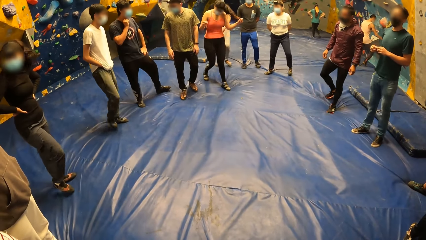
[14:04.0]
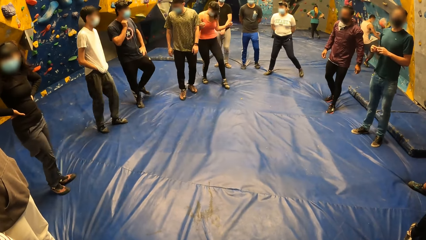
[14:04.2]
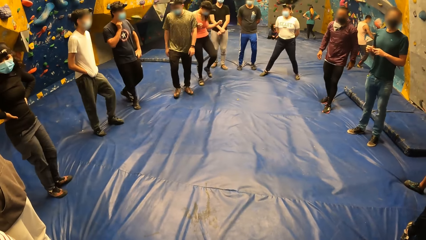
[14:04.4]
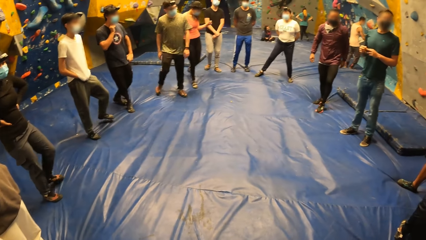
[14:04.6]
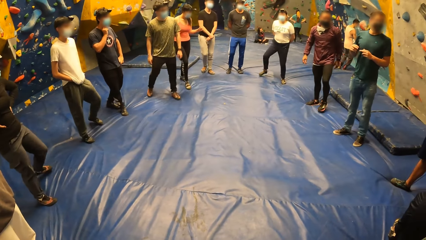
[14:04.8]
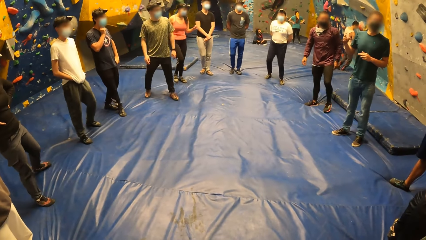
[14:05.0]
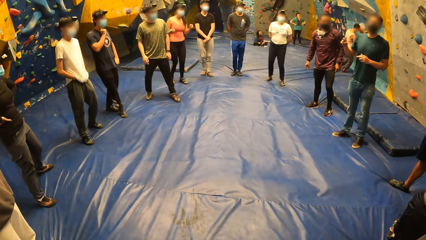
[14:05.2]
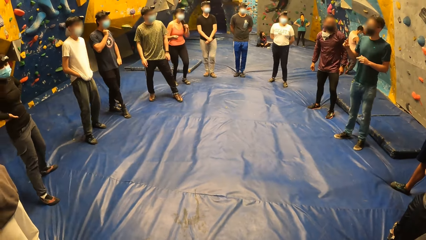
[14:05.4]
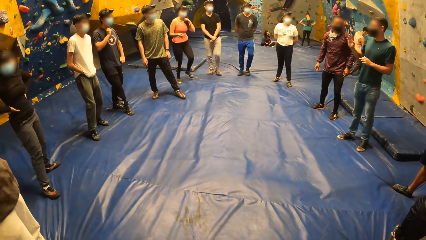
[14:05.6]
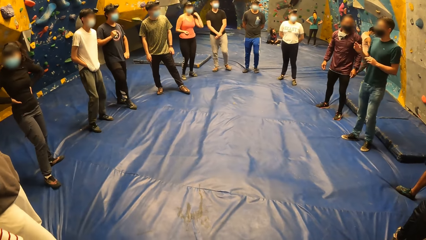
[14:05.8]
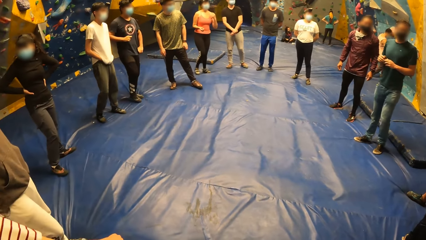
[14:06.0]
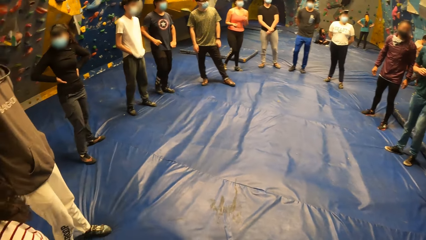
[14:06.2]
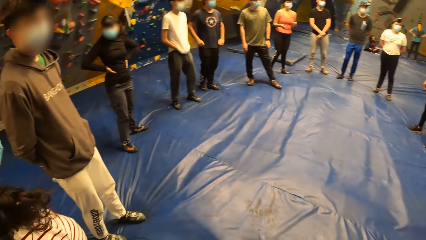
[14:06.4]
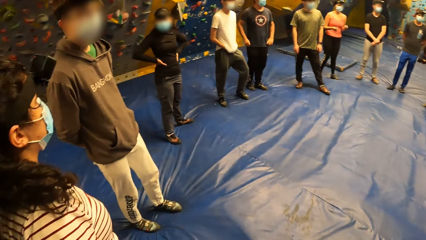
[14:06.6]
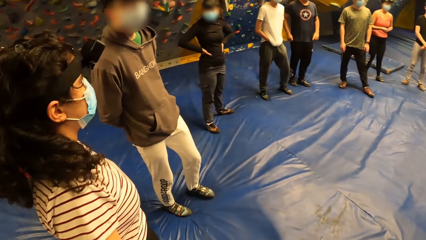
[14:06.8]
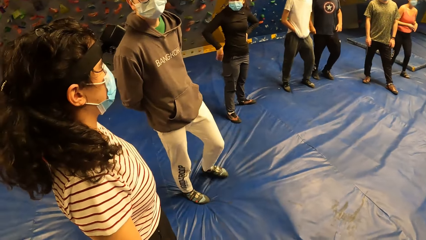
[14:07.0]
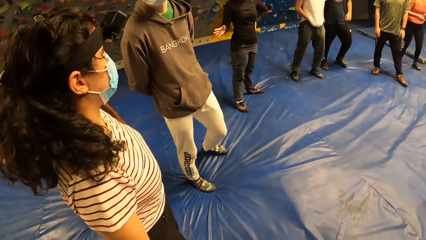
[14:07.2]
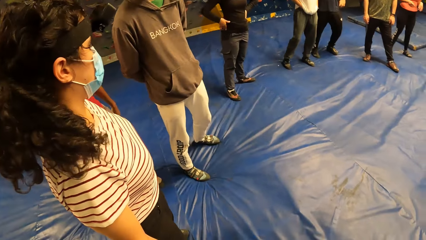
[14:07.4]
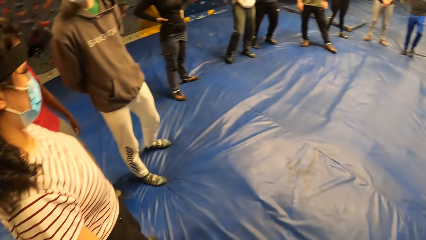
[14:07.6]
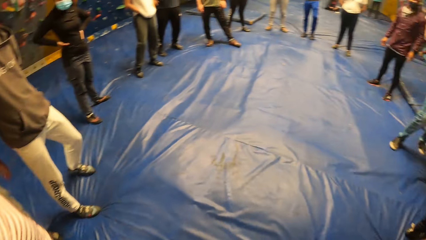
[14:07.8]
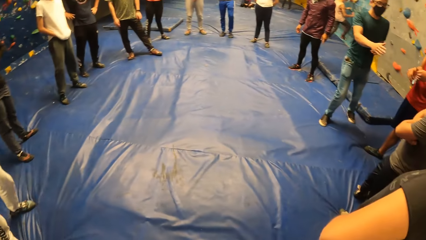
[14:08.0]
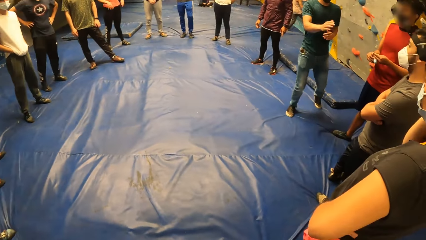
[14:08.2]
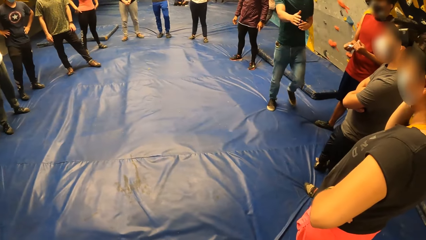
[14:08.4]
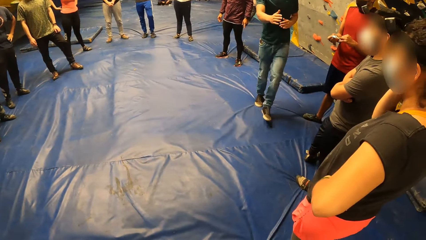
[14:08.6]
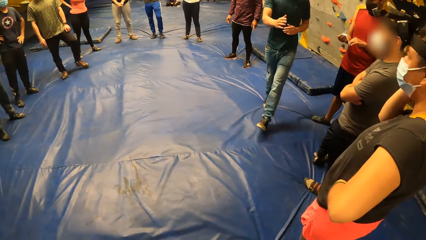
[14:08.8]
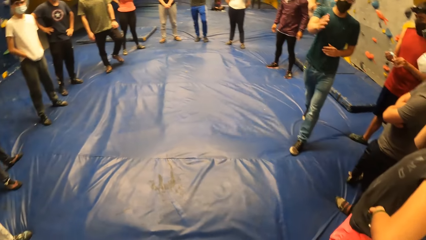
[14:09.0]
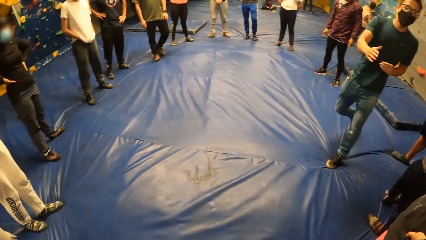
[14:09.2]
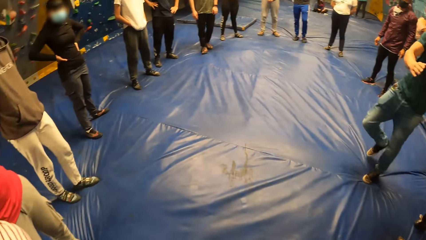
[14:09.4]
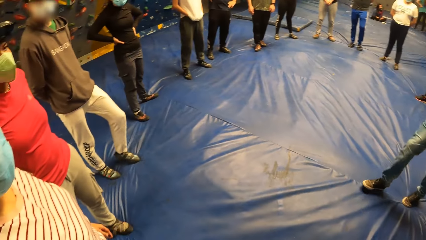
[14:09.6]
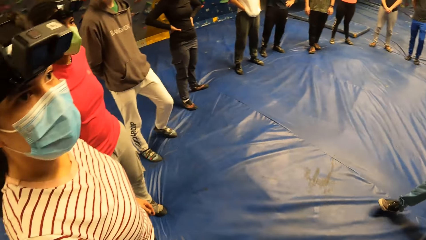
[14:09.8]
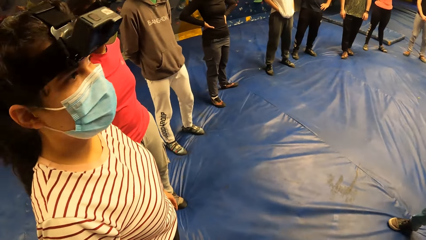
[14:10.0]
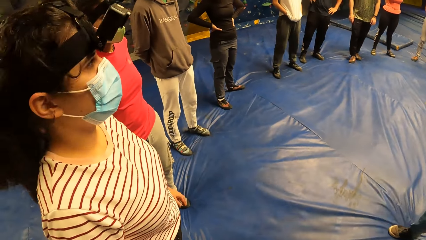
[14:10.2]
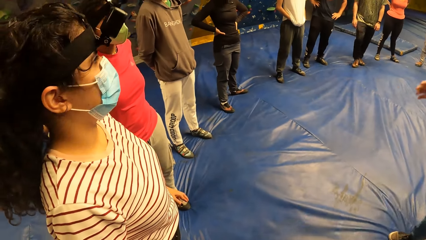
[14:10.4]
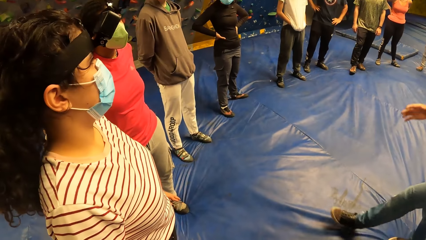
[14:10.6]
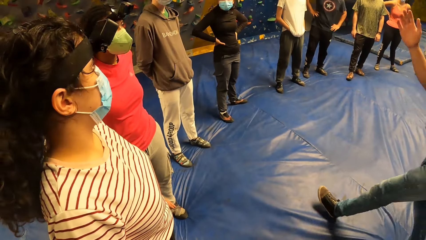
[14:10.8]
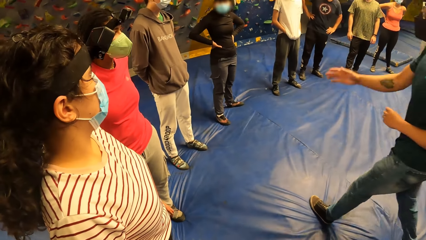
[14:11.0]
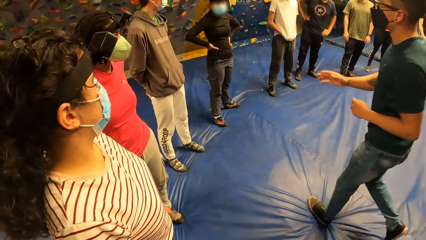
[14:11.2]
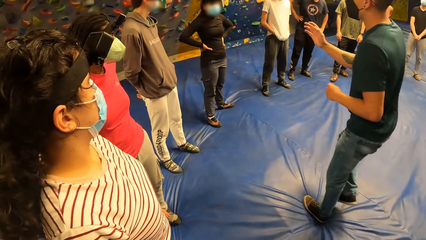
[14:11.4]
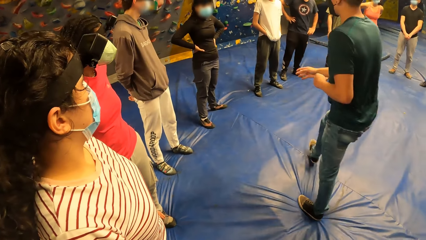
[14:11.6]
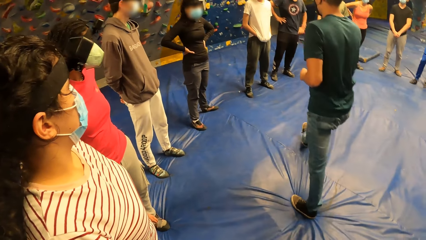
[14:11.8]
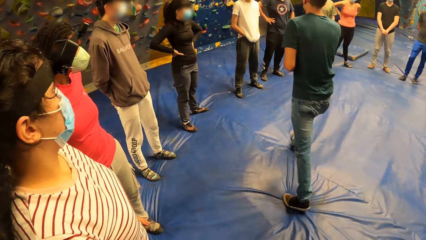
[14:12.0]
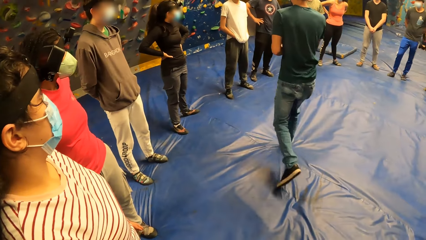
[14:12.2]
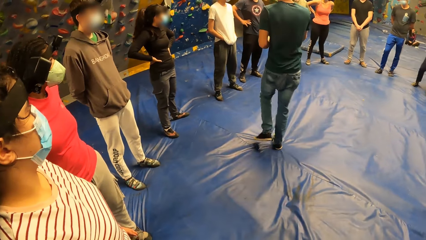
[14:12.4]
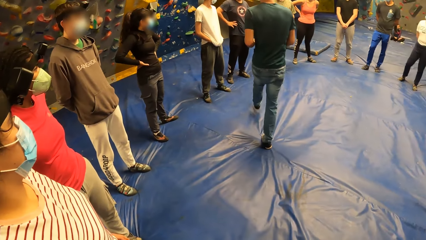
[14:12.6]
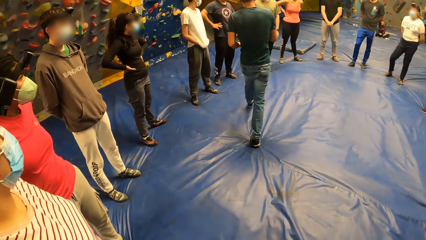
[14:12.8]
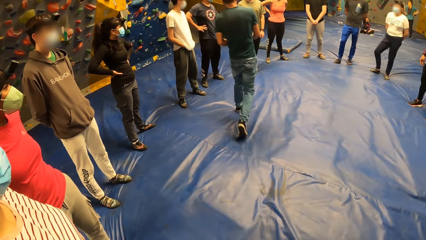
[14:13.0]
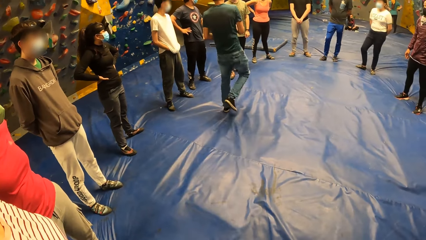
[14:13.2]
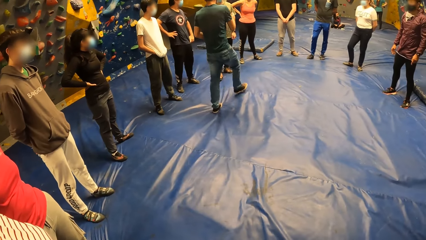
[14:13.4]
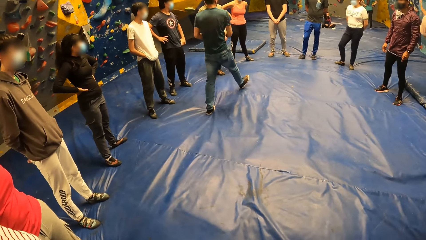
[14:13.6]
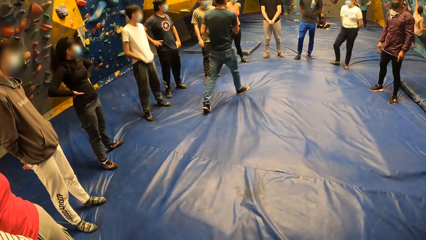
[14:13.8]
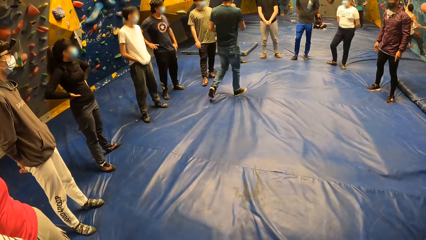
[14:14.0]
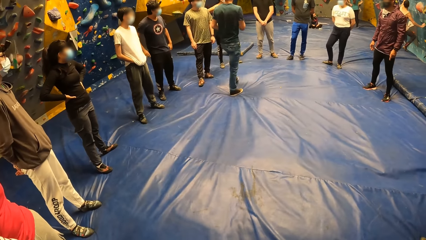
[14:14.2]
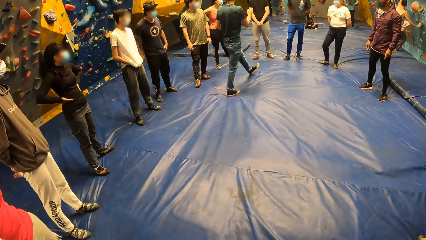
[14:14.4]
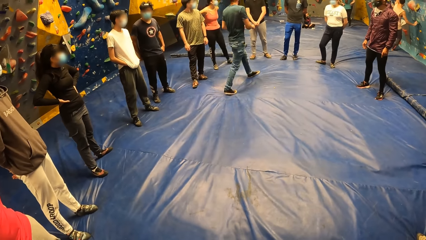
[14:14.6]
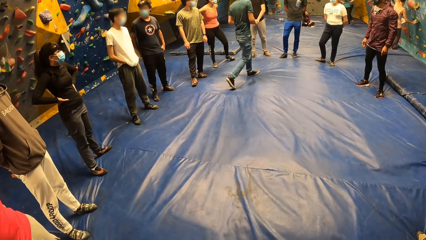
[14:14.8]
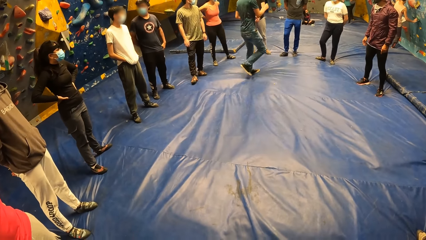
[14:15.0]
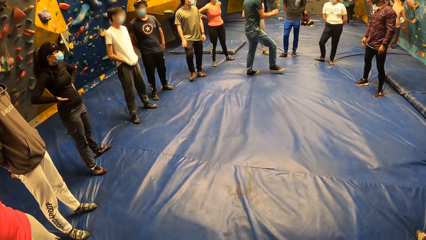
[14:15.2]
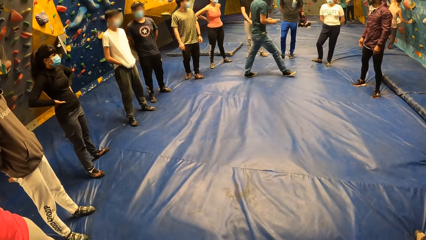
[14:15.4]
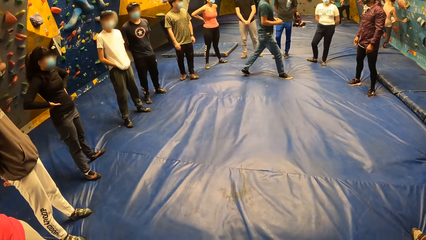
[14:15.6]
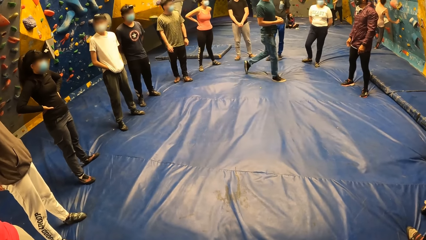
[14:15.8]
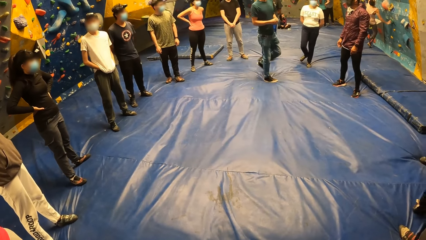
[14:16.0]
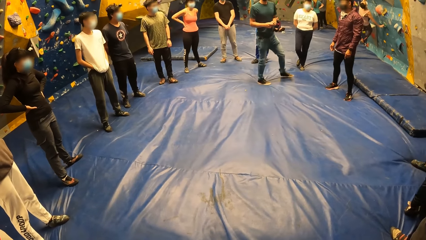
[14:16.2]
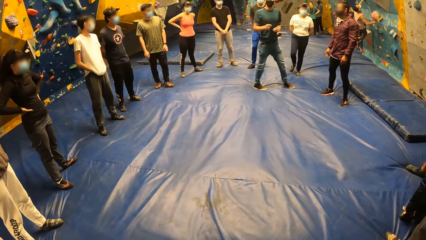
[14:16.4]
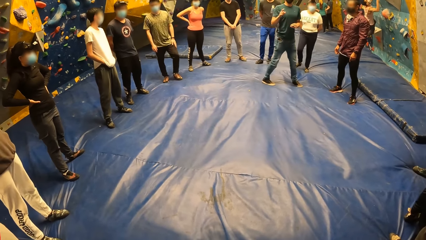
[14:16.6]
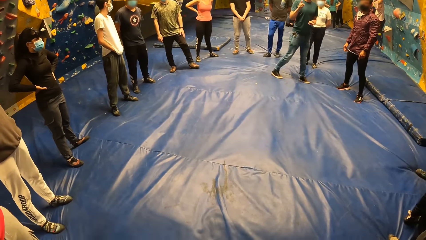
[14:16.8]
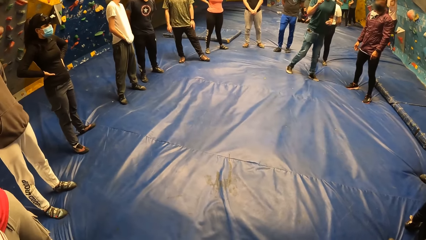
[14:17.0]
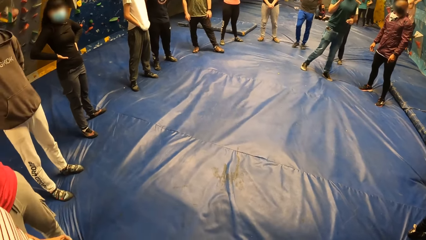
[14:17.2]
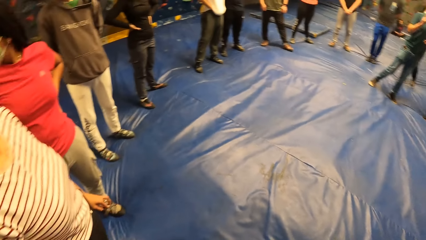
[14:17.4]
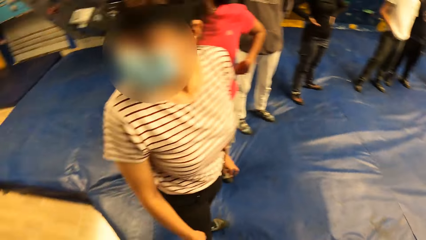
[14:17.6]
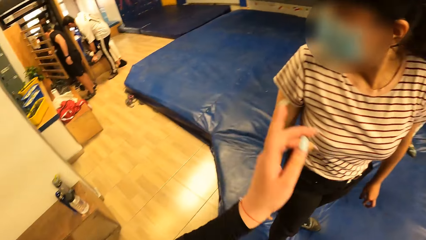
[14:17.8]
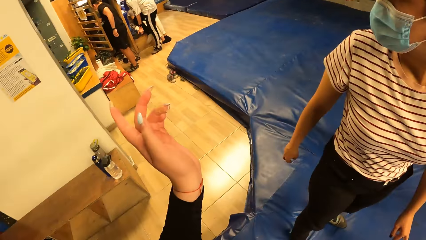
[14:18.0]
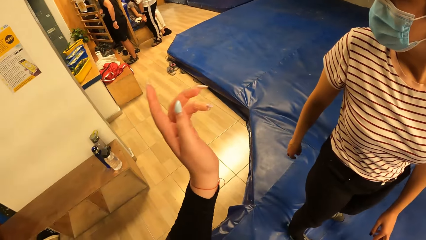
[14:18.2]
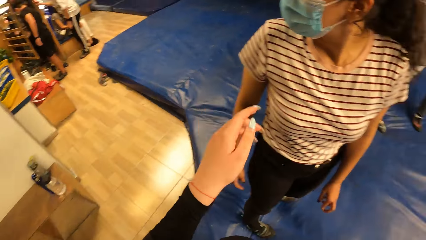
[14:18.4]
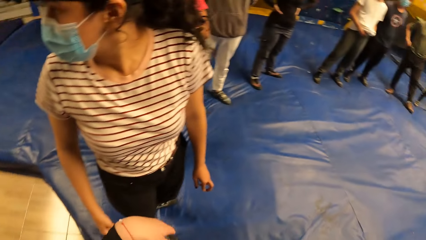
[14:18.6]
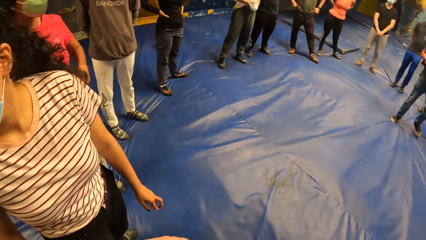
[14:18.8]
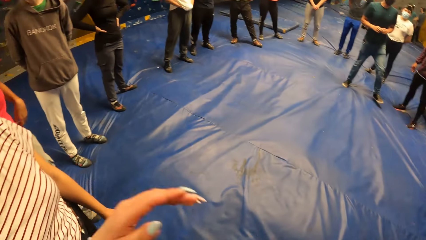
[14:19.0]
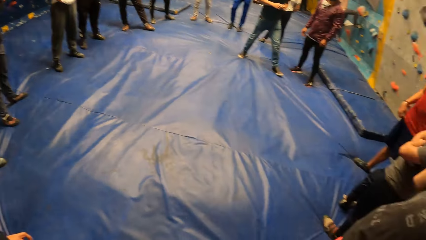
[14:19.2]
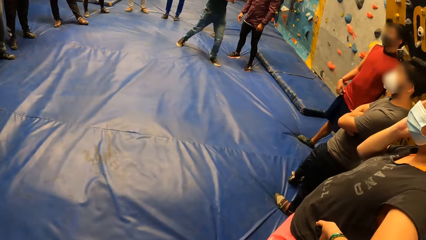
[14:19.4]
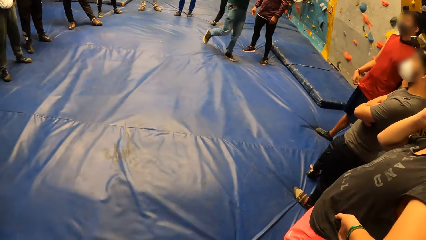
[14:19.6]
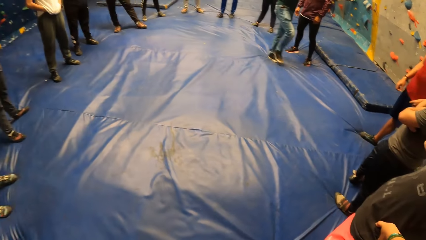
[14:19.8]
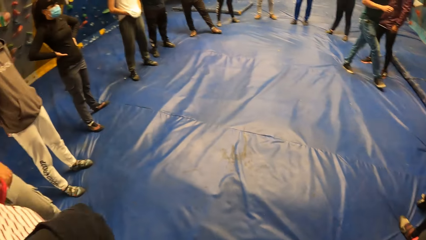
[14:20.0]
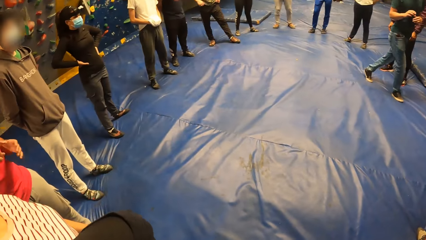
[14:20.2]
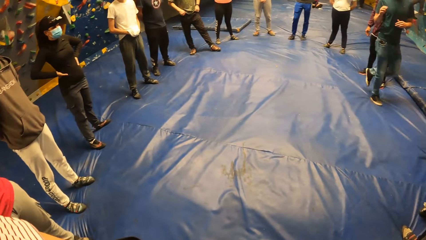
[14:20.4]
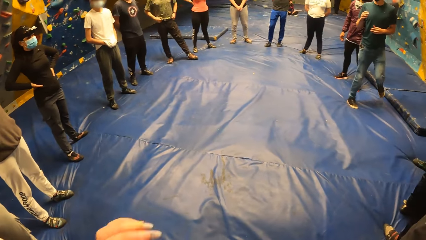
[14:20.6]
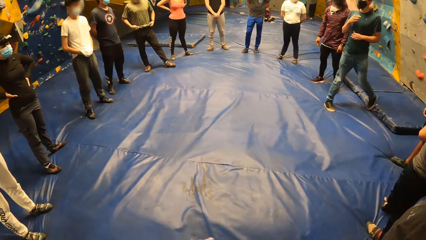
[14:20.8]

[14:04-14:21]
A person counts people. The camera wearer interacts with the woman. They look around.
